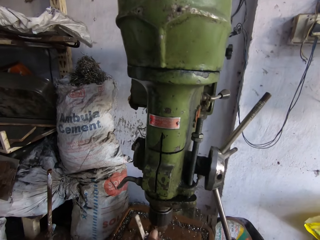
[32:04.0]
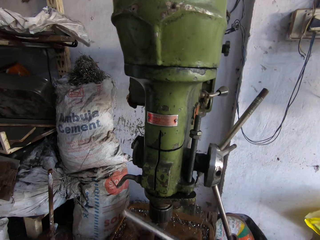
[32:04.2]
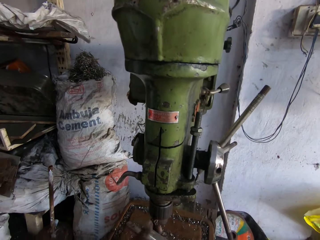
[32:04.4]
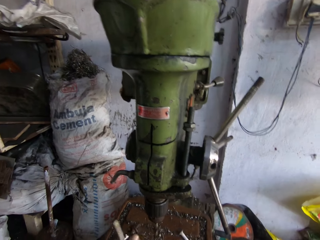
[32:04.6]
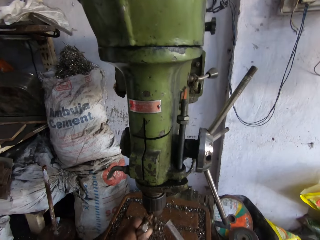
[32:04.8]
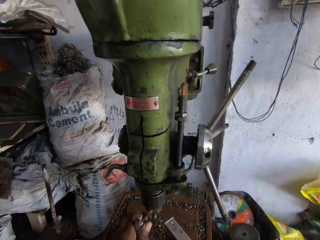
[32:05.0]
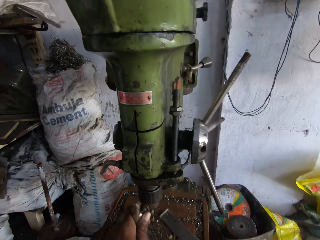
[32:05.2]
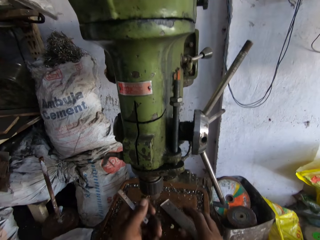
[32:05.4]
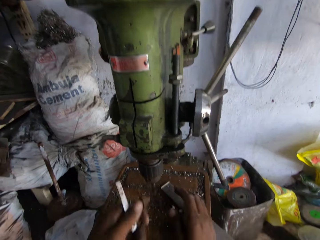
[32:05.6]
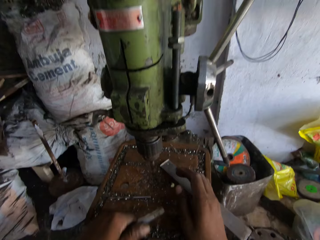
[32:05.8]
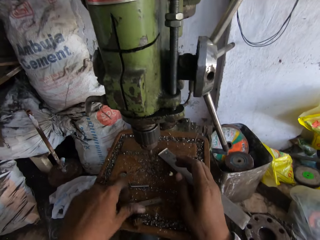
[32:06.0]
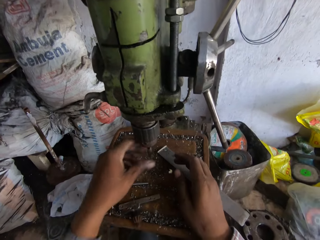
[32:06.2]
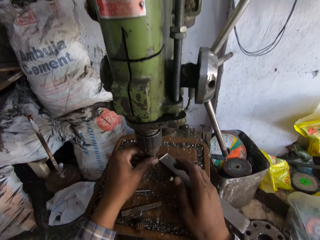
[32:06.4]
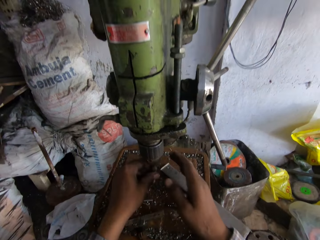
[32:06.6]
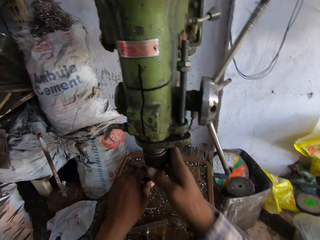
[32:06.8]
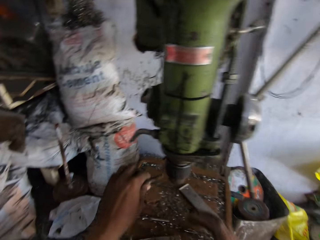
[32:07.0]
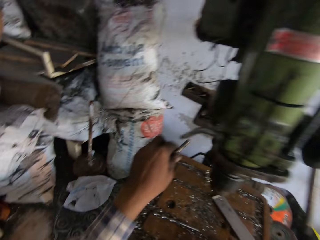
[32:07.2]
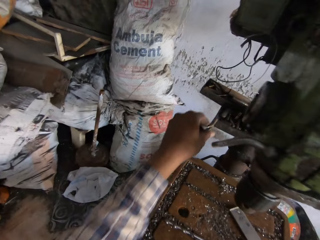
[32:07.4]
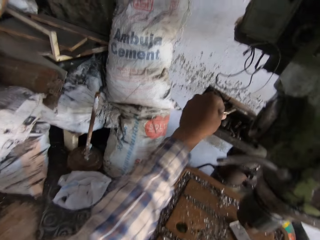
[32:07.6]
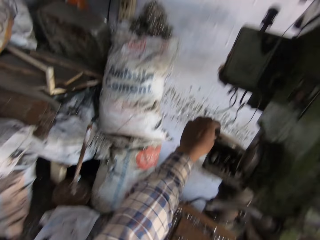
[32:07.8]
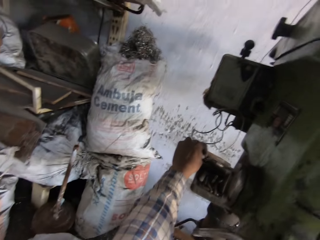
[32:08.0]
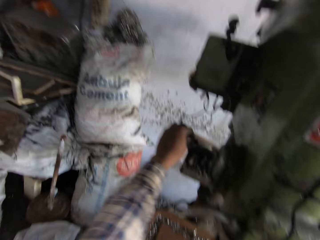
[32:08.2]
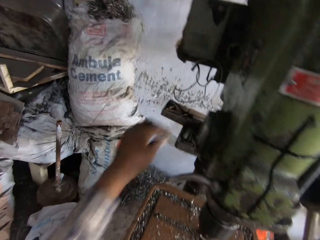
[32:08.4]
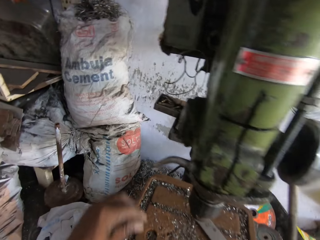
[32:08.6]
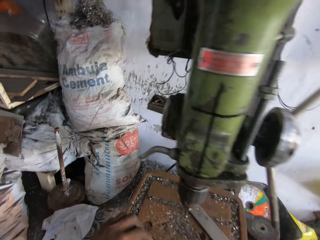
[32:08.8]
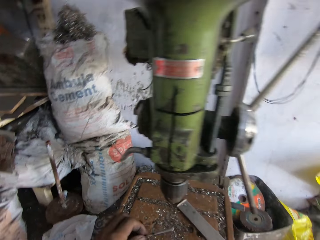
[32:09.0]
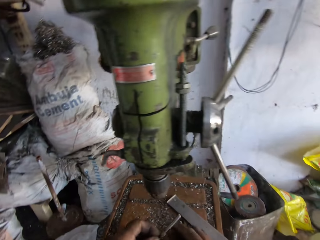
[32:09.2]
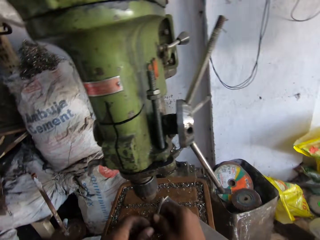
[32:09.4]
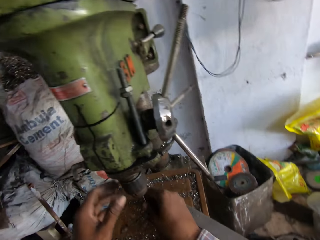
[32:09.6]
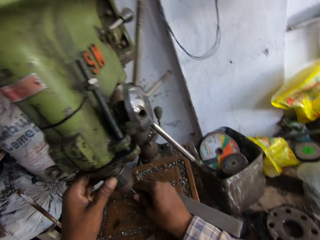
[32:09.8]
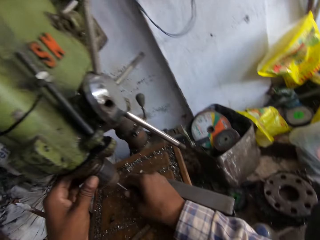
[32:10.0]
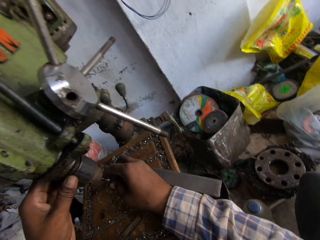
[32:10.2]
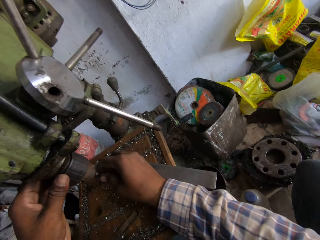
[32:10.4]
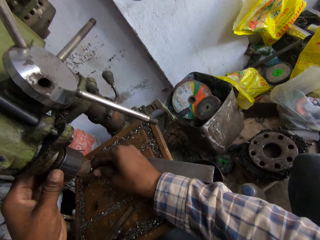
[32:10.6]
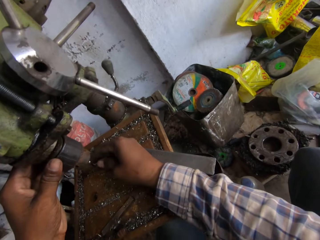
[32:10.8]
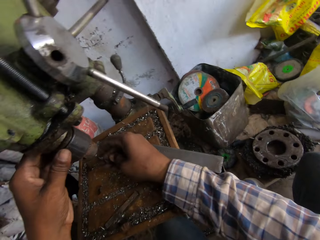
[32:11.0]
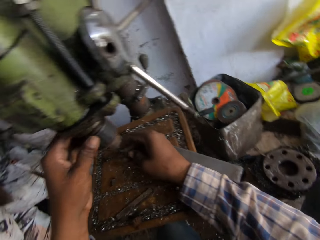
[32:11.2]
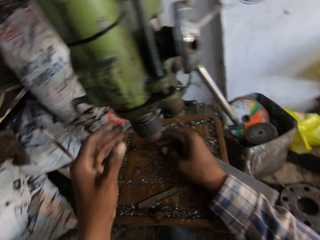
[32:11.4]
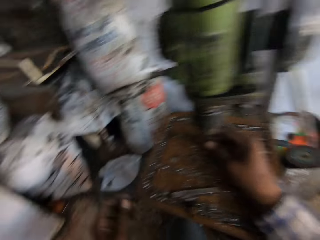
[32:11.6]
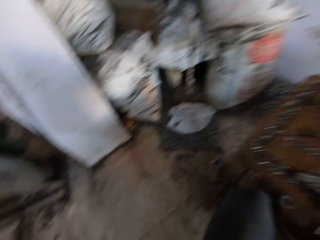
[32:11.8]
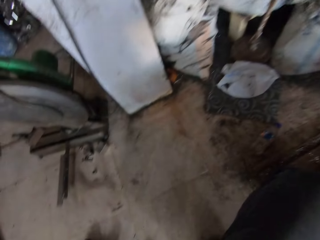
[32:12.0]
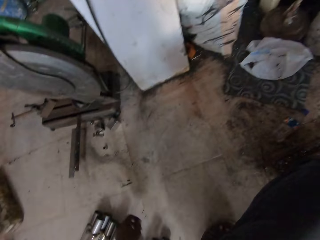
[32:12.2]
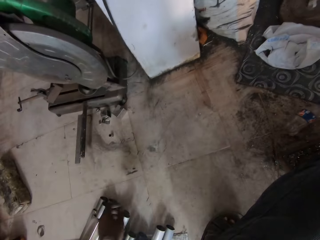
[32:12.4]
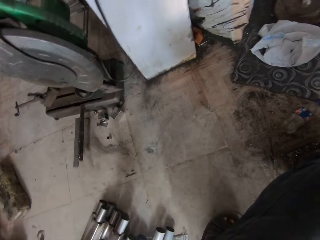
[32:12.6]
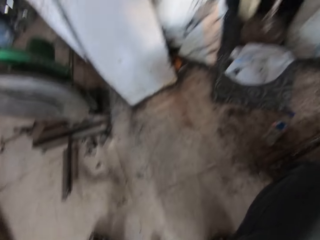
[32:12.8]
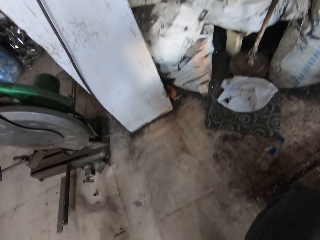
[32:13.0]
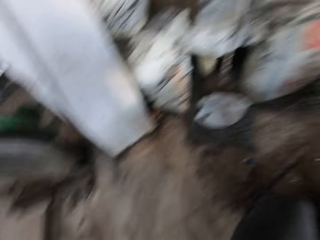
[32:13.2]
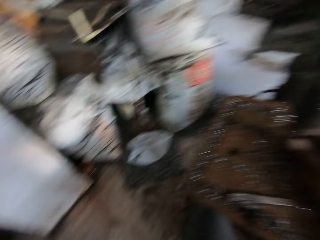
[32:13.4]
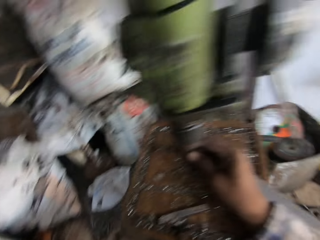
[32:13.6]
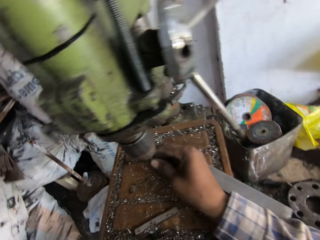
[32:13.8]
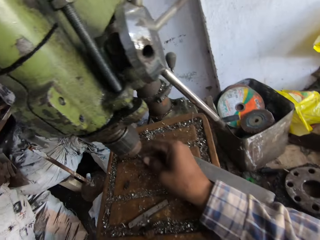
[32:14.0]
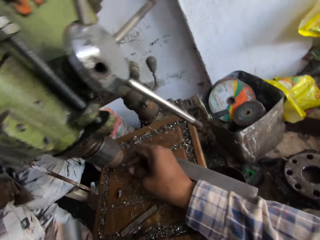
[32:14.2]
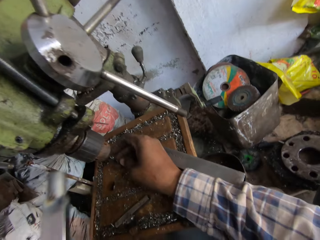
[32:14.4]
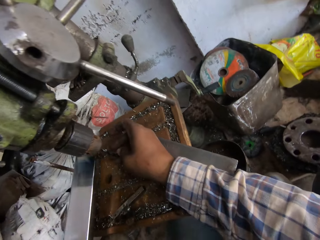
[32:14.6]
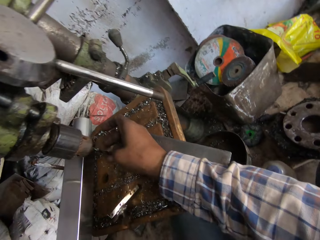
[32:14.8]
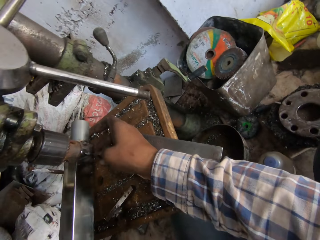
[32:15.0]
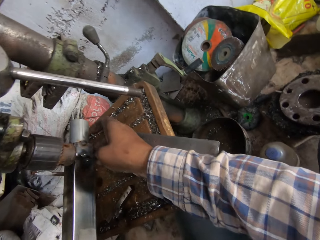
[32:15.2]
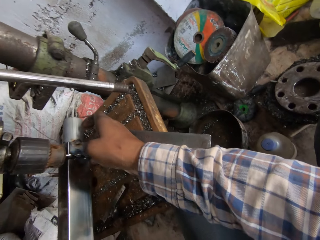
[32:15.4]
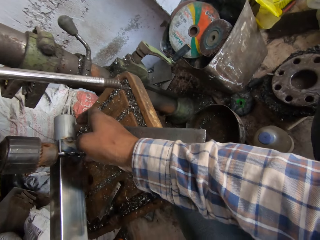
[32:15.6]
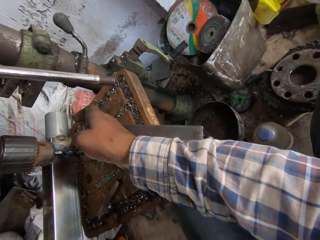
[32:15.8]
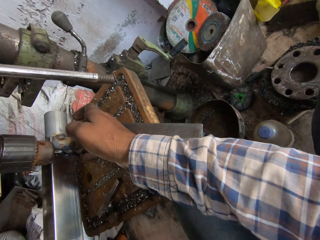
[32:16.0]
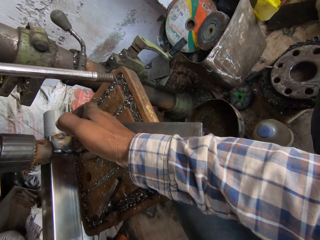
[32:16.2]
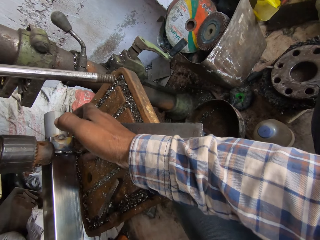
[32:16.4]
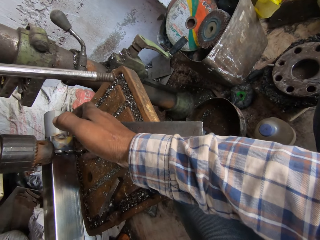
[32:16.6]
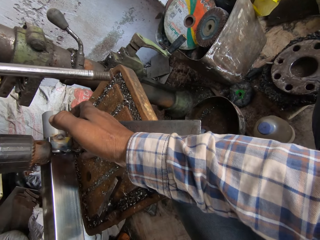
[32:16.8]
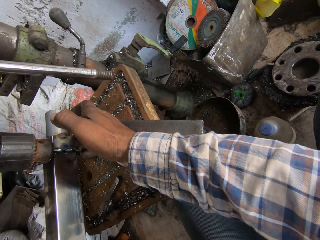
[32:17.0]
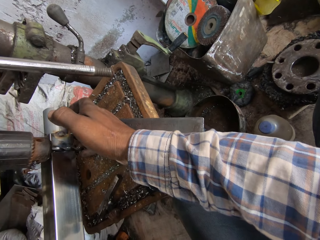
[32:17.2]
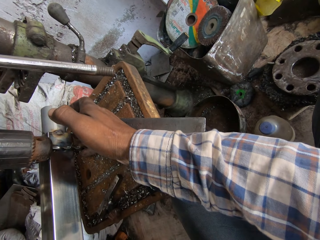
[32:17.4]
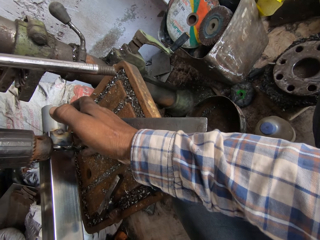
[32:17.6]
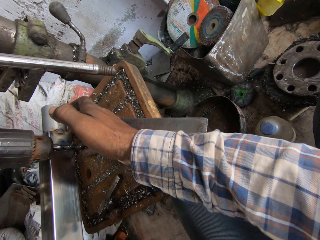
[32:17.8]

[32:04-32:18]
The camera wearer drops the metals on the pillar drill machine. He drops the metals in his left hand. He puts a nail down. He picks up the nail. He attaches the metal to the pillar drill machine. He puts the nail into the machine. He picks up the metal from the floor. He puts the metal on the pillar drill machine. He compares measurements of the metals.

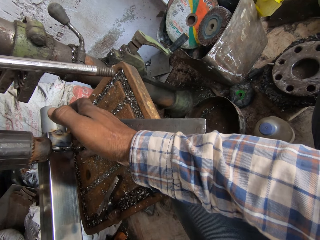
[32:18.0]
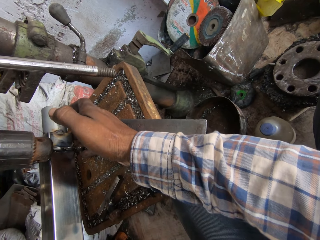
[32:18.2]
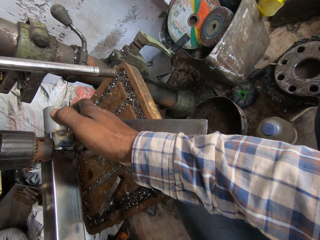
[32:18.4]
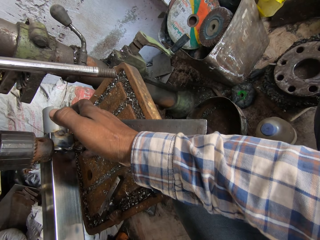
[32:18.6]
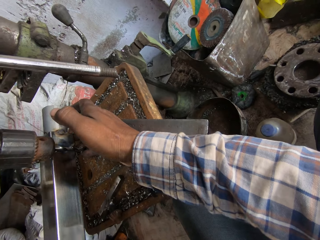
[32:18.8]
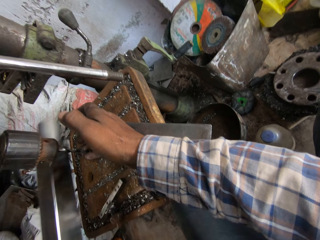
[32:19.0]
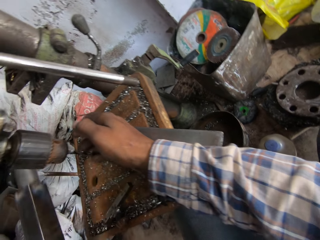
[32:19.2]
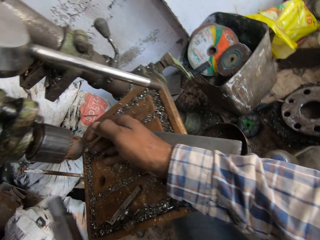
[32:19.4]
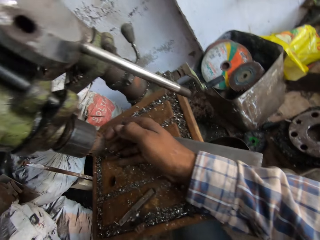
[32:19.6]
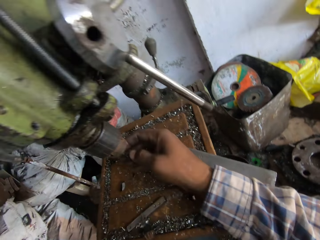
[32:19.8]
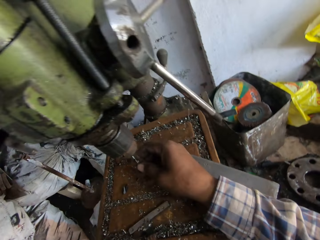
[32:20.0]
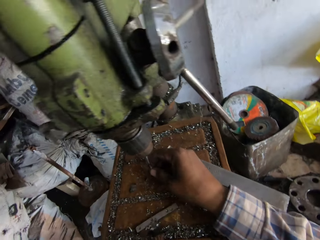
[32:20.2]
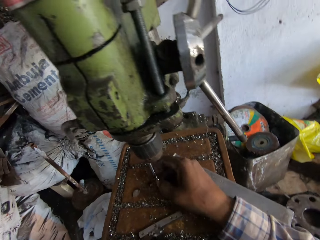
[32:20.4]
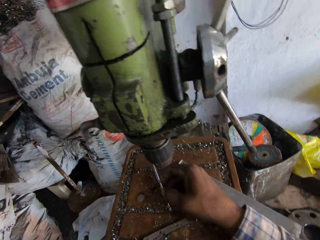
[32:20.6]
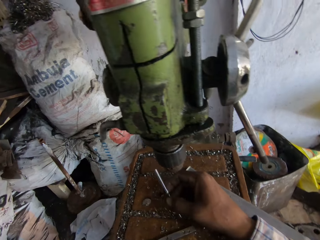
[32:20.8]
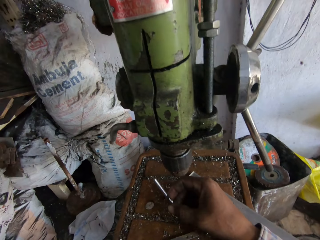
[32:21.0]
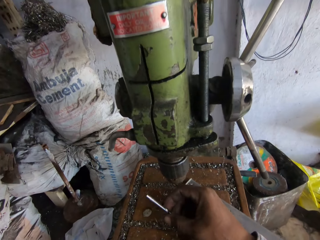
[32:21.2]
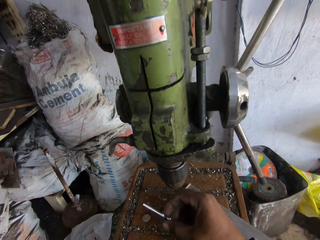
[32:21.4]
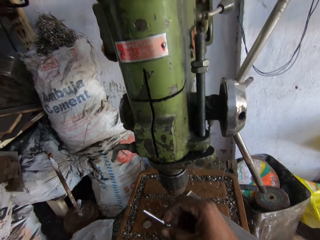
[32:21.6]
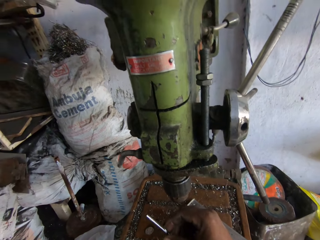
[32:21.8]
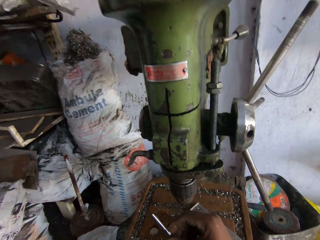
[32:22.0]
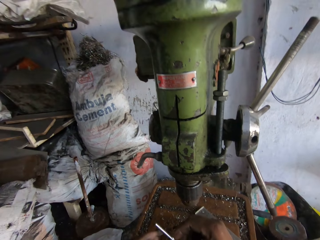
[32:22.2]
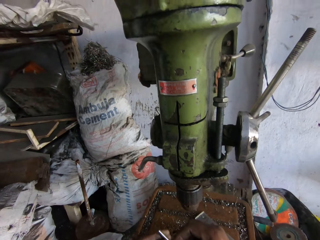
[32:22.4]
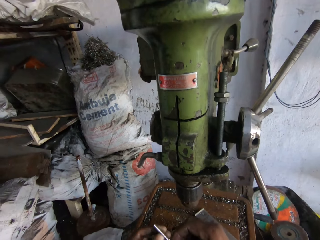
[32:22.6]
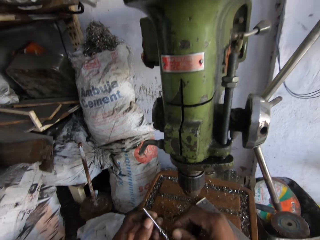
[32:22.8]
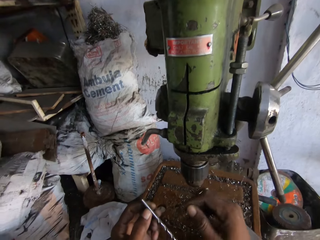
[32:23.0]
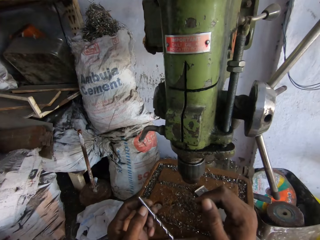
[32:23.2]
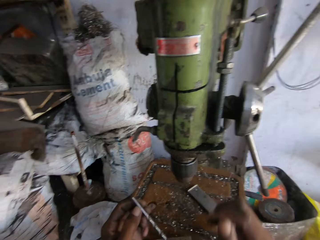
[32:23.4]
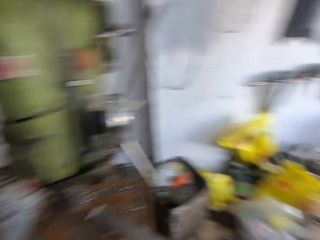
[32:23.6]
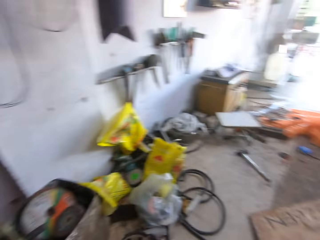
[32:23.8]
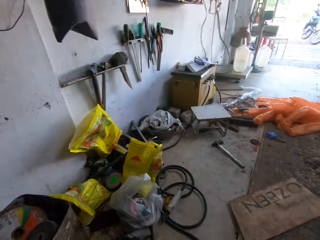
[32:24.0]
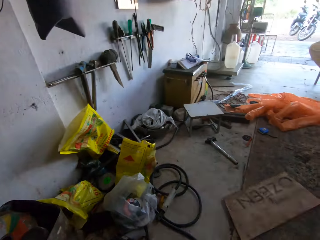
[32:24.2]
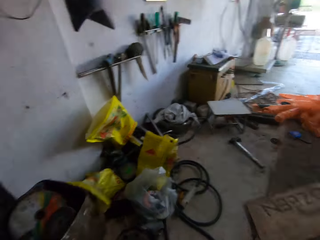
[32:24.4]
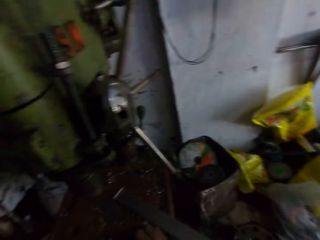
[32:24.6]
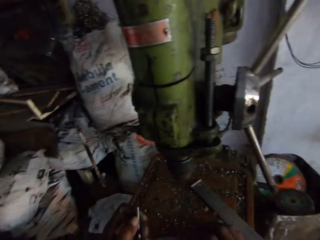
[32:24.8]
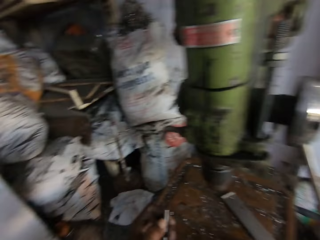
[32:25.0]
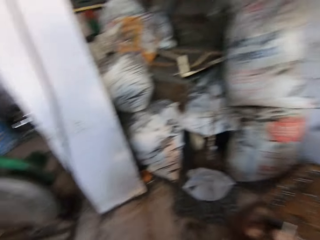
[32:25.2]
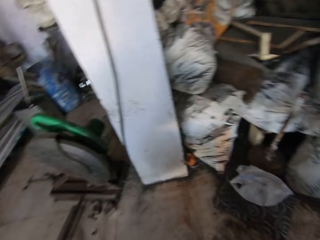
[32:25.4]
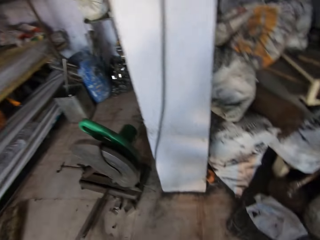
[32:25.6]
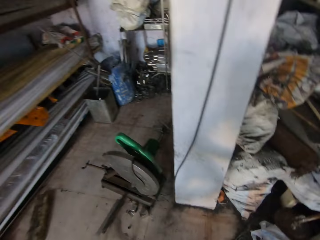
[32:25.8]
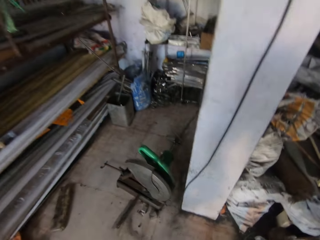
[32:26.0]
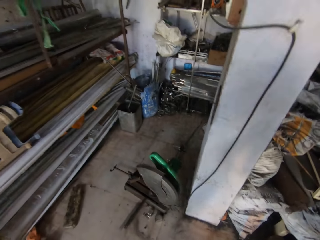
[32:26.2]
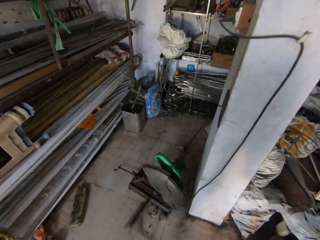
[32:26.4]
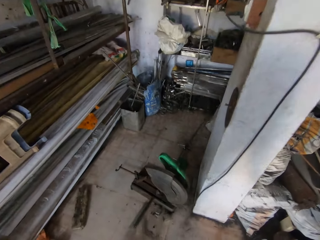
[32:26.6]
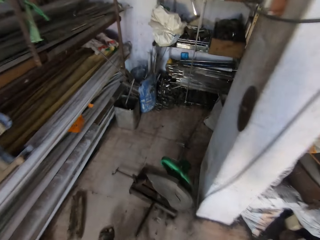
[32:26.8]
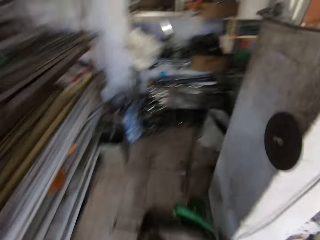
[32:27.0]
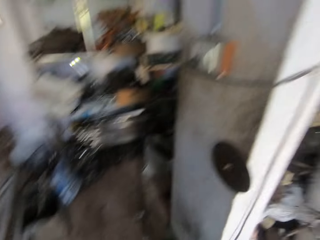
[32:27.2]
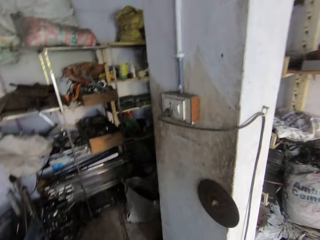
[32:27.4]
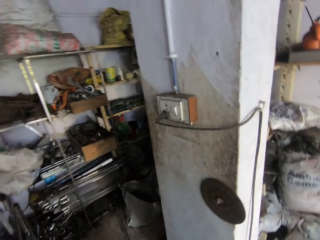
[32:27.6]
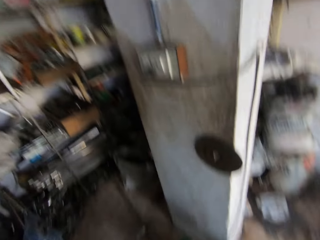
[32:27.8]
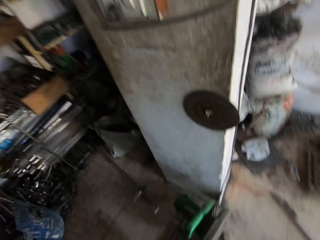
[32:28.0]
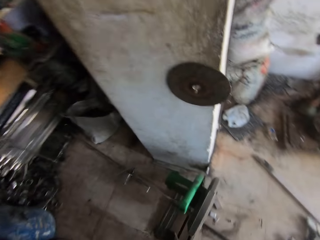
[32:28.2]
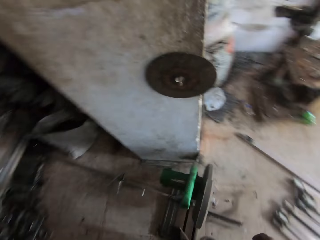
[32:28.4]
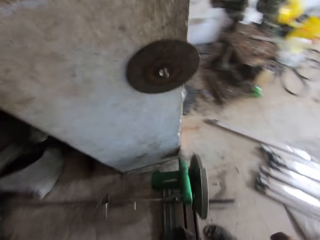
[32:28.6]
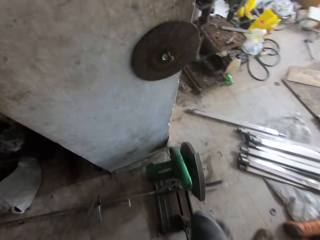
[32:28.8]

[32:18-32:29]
The camera wearer drops the metals with his left hand. He removes a nail from the drill. He looks around. He walks across.
